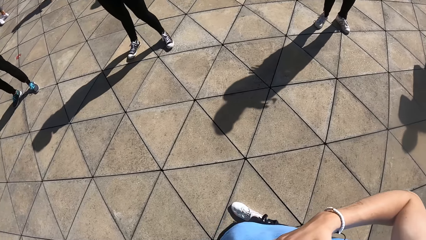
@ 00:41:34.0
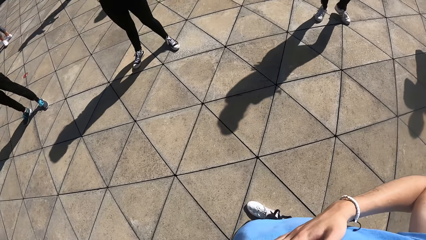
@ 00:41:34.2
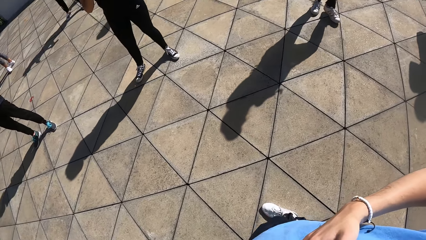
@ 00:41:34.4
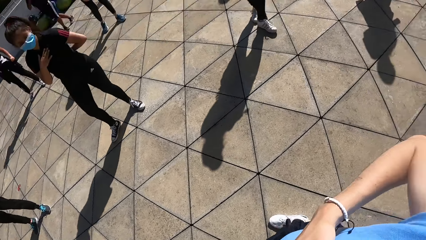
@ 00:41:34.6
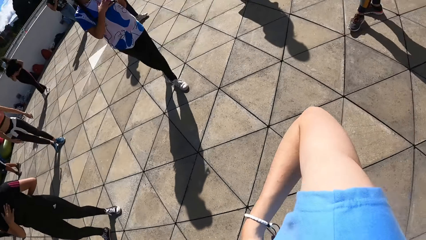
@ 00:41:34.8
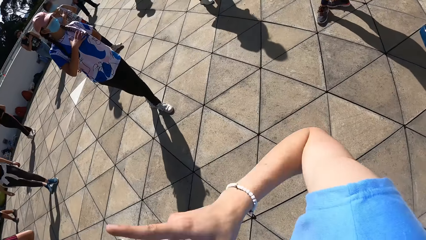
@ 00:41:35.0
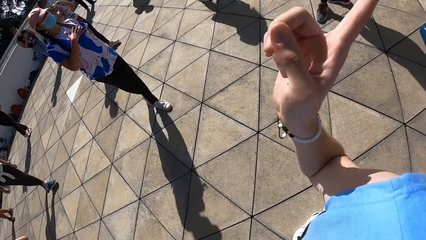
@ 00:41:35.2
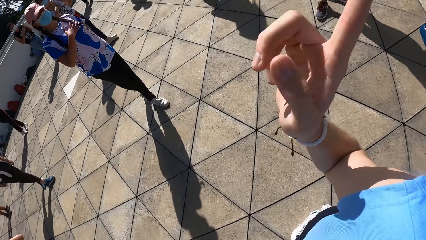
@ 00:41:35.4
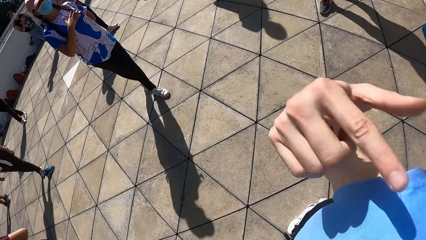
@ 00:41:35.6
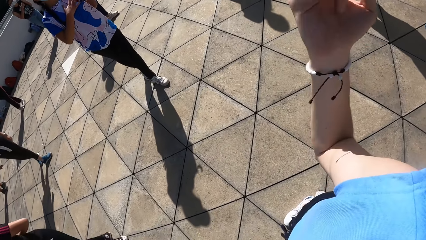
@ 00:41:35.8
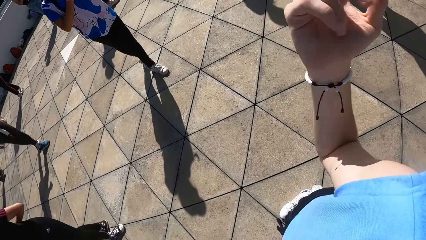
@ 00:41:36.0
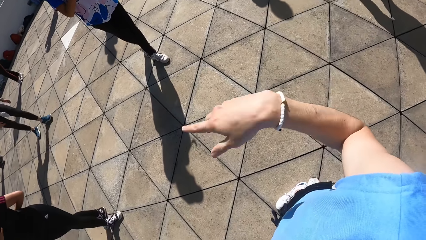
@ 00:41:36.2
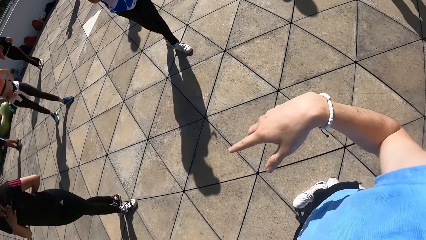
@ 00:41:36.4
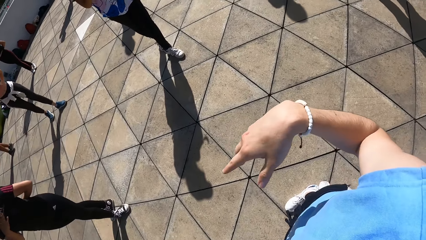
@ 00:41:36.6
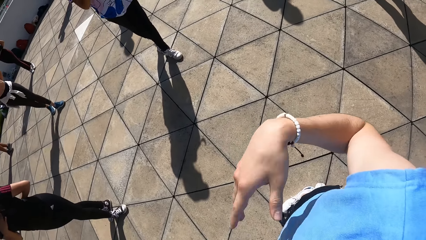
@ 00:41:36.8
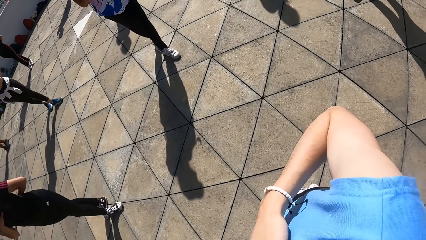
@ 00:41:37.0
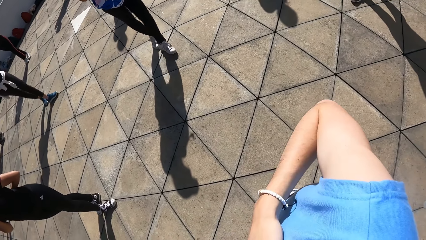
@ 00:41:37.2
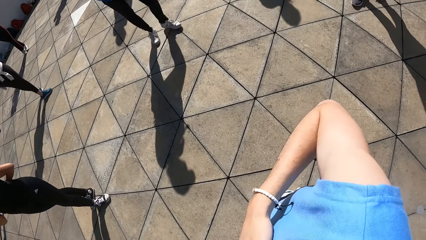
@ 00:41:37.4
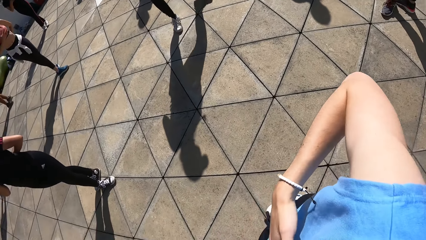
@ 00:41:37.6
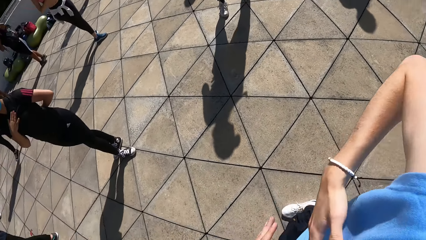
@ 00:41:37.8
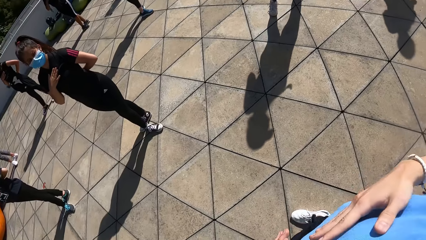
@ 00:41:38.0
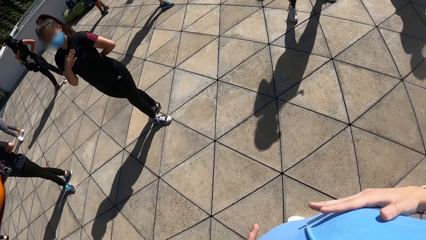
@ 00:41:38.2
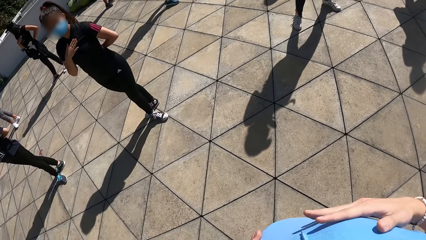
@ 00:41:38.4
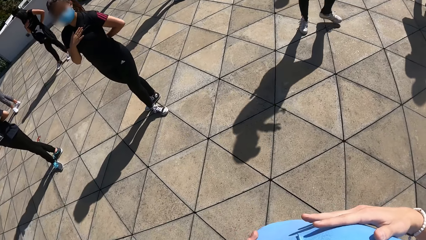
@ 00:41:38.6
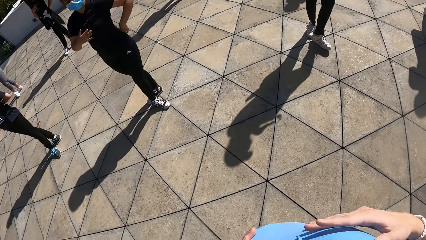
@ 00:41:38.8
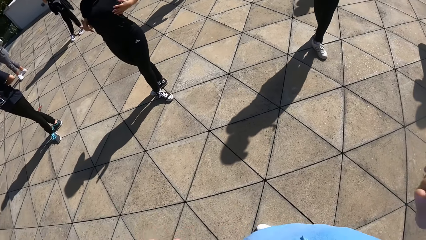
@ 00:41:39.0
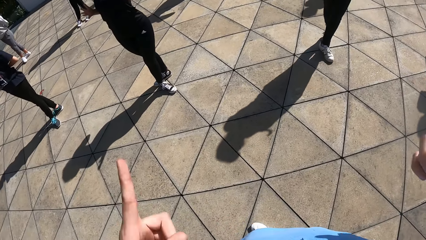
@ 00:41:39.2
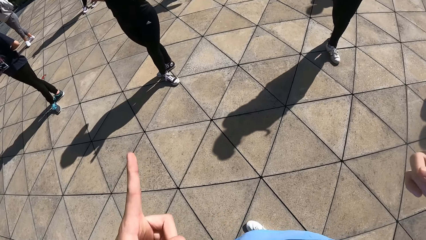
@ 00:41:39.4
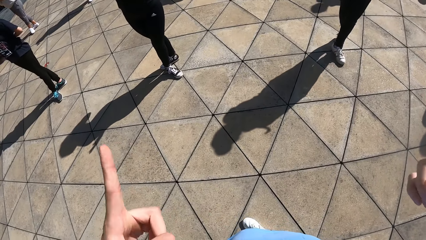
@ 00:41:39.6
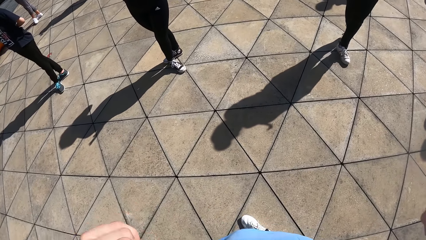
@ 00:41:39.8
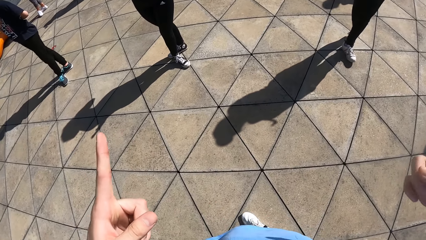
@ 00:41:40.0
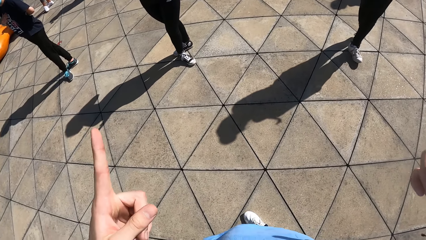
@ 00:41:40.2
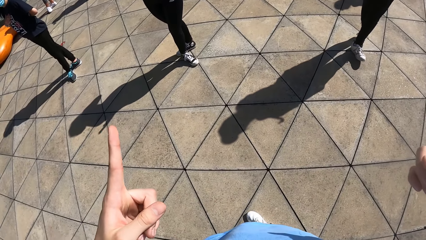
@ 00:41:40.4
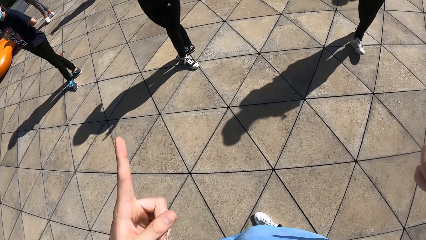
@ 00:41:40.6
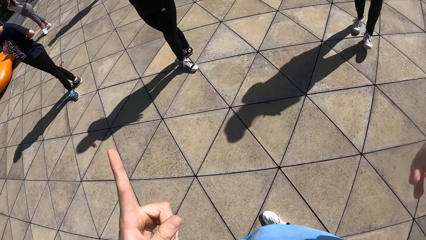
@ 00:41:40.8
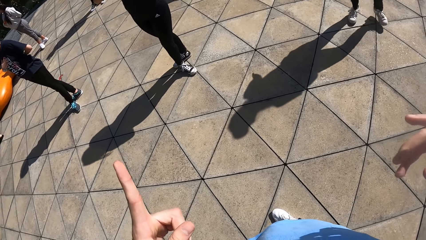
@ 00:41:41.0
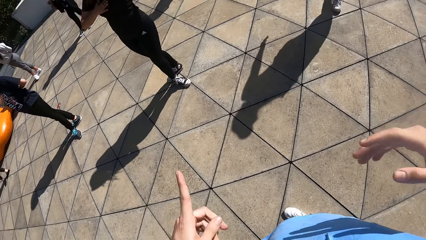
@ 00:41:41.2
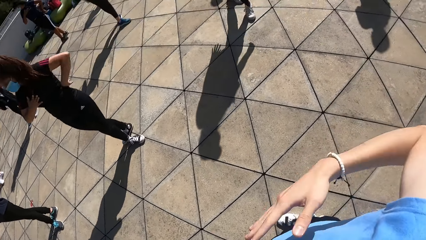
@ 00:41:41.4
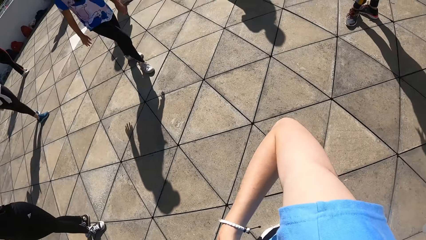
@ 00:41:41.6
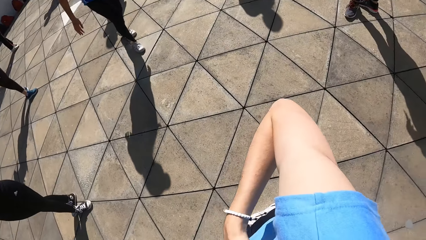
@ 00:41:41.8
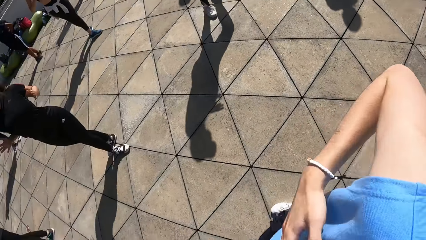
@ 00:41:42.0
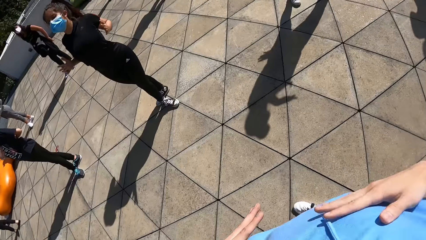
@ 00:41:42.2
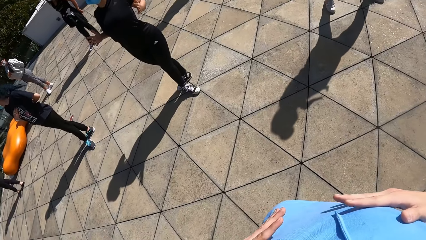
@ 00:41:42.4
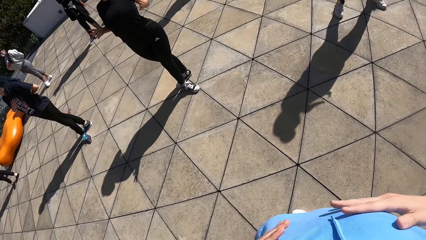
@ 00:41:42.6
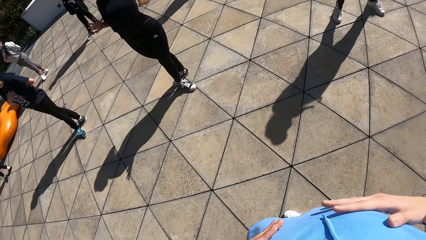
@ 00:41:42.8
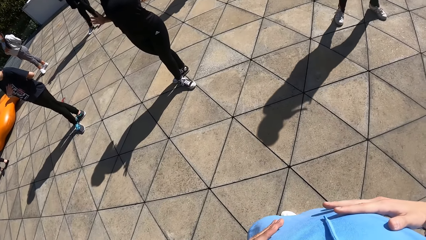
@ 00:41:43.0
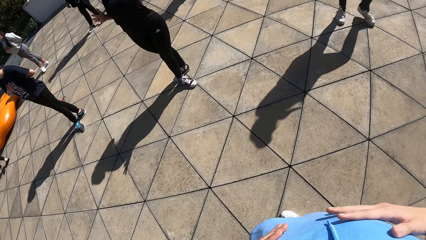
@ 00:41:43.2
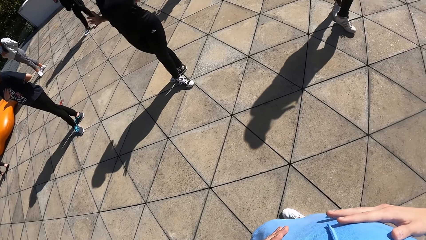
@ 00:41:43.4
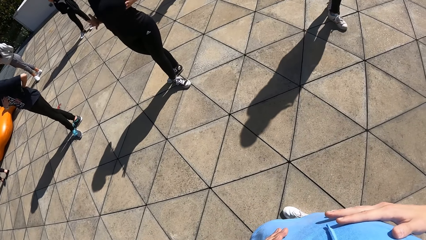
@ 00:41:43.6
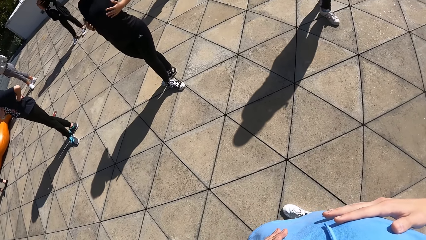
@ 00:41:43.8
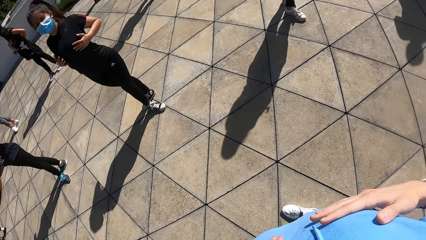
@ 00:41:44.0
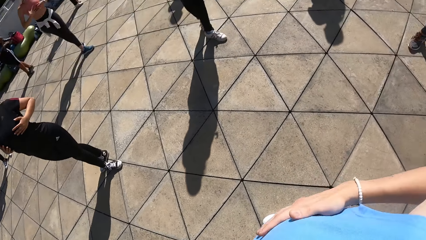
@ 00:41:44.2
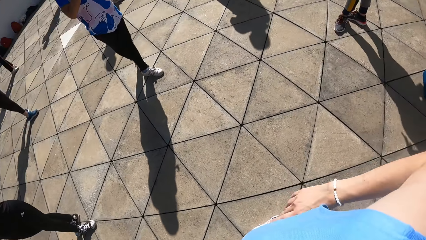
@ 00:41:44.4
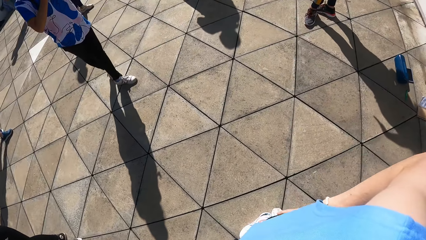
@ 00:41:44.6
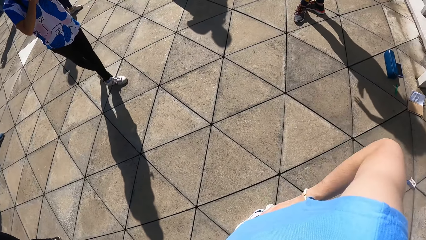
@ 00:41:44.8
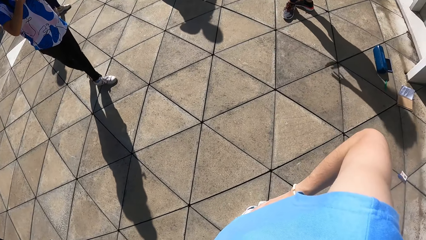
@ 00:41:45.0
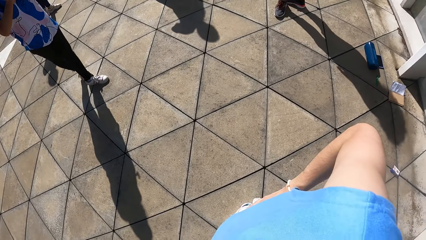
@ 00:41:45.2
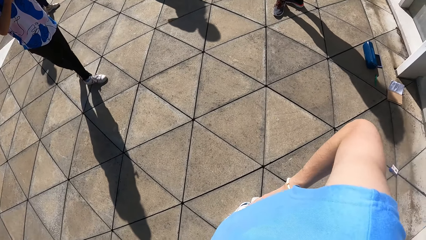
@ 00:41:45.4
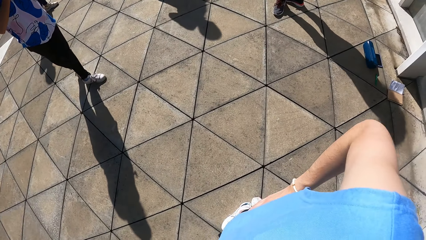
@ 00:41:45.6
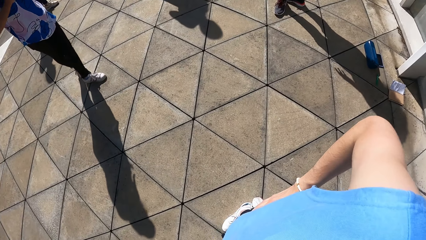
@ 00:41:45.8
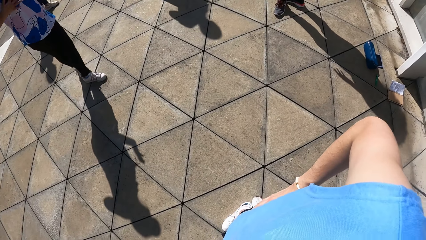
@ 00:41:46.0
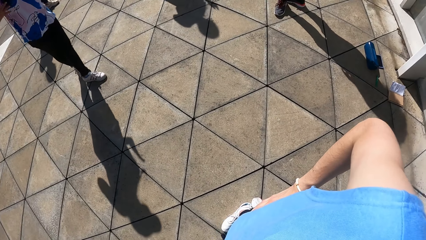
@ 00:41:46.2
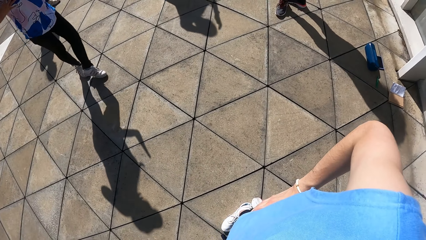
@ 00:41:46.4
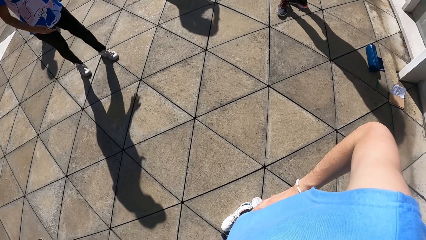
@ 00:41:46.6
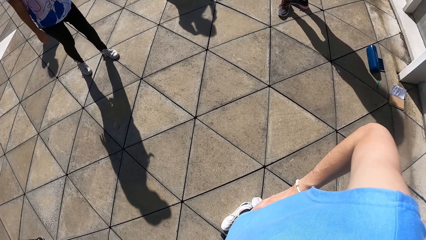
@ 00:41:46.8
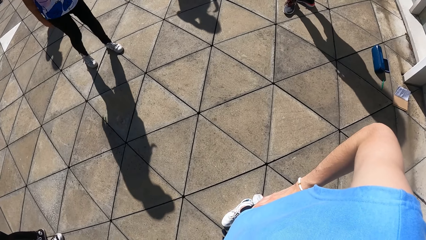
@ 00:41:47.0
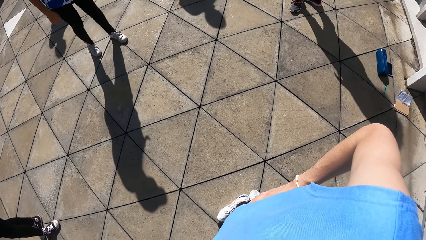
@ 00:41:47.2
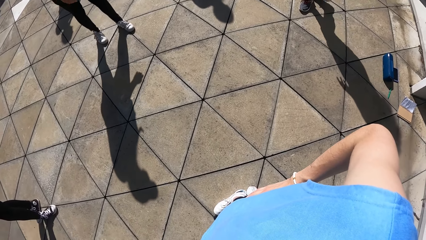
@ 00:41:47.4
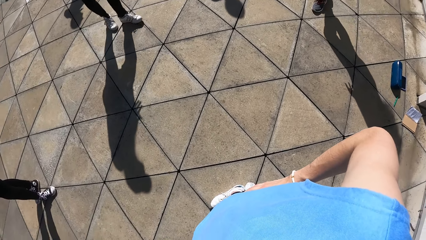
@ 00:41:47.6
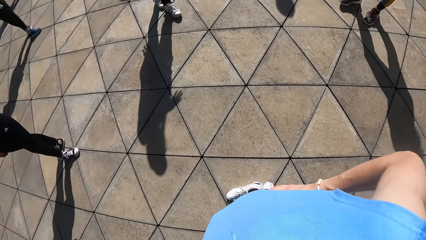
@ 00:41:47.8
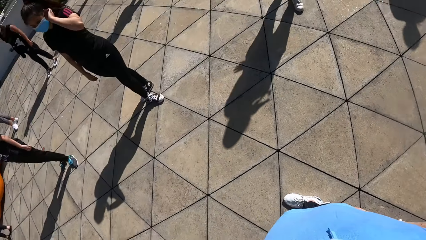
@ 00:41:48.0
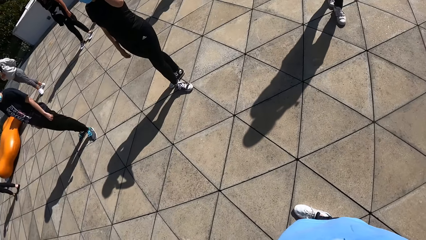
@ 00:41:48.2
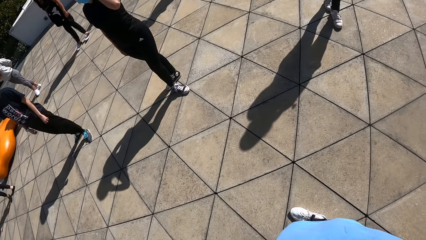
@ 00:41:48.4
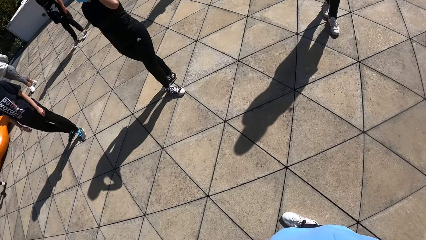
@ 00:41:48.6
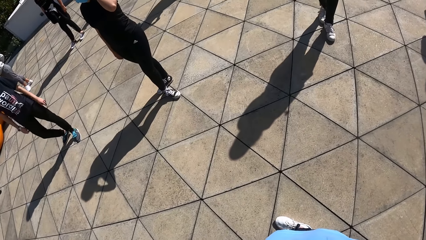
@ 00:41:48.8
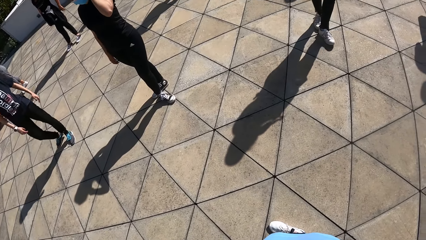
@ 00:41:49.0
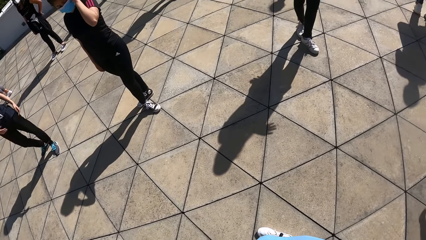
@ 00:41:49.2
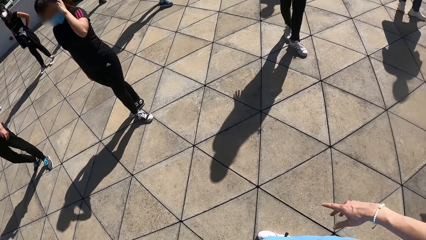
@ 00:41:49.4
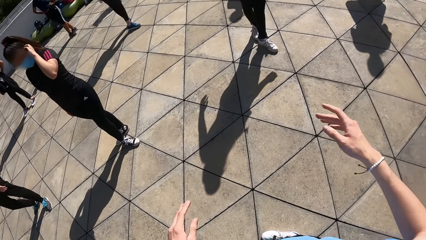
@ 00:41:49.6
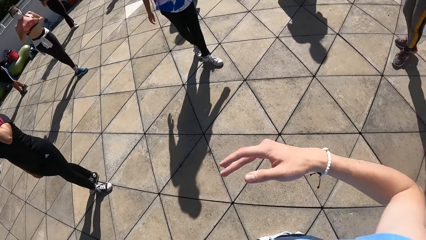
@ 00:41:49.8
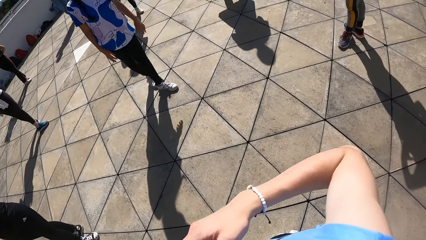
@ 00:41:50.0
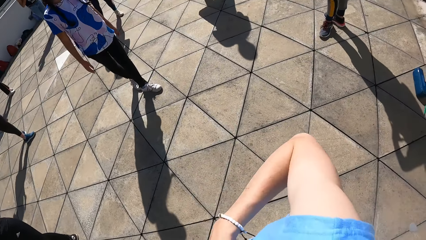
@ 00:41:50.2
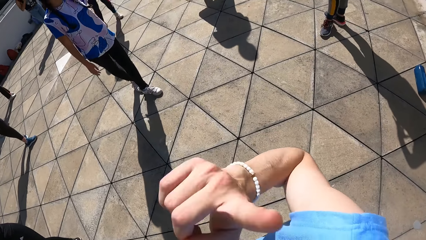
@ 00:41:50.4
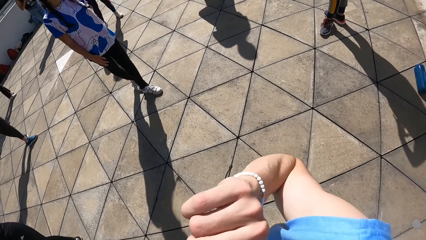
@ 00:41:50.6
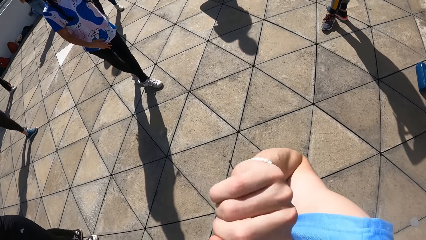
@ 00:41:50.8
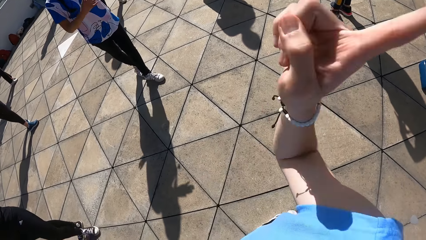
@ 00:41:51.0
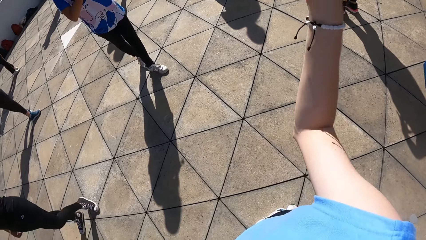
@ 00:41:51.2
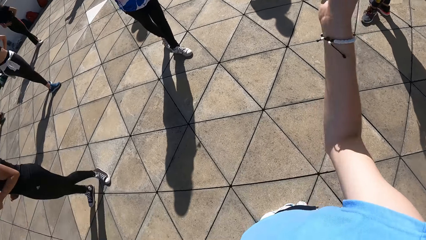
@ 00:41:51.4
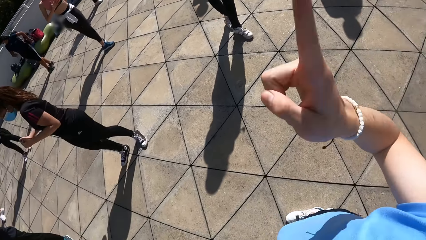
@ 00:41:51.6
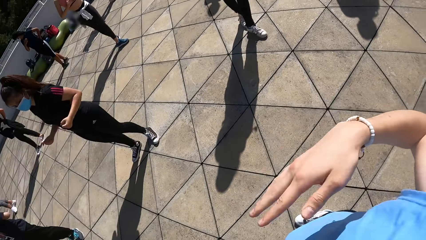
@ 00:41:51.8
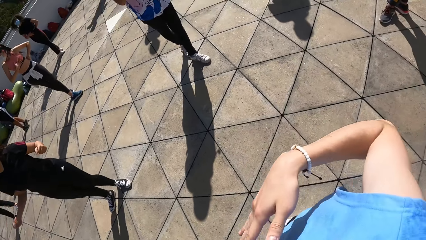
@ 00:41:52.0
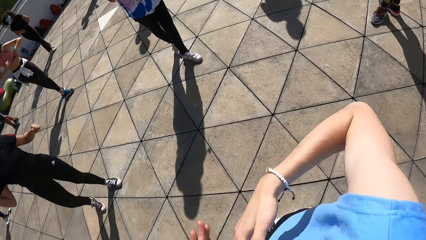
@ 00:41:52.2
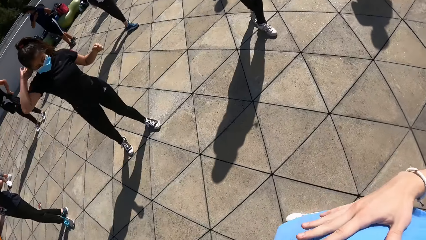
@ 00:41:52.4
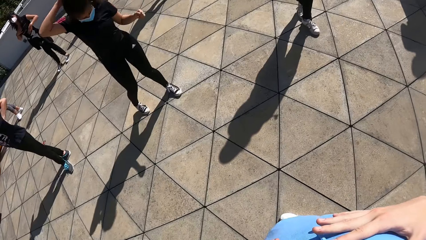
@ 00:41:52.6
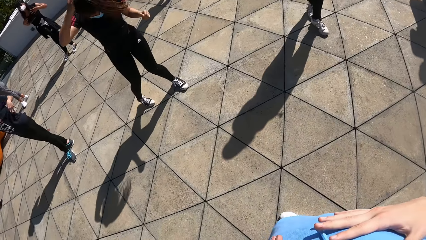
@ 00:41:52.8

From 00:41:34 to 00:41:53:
The camera wearer turns to a group of people. He moves his hands. He places his right hand on his chest. The woman removes her right hand from her chest. The camera wearer places his right hand on his chest. He places his left hand on his chest. The woman places both hands on her chest. The camera wearer holds his waist with his right hand. The woman touches her ear with her left hand. The camera wearer raises his right hand and demonstrates to the group of people with his right hand.
